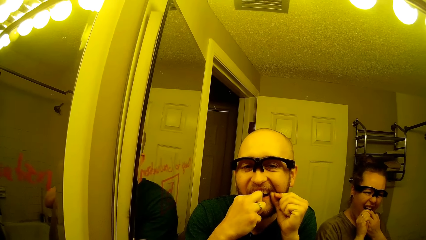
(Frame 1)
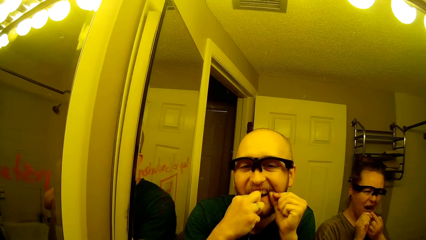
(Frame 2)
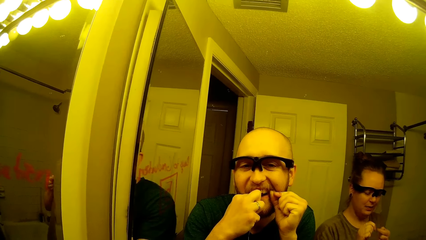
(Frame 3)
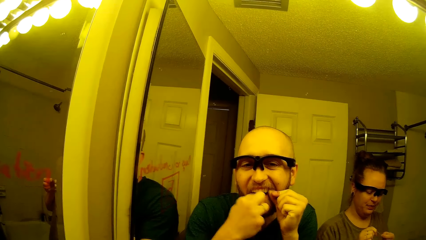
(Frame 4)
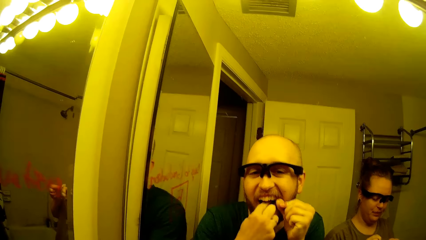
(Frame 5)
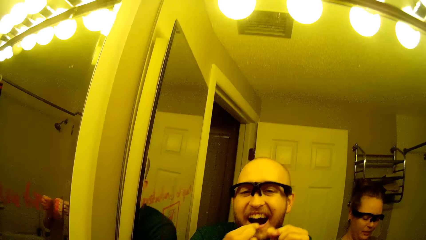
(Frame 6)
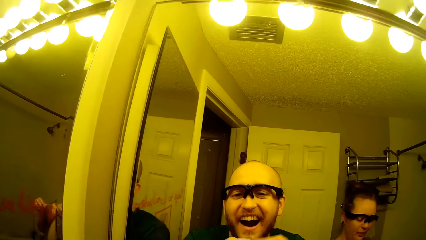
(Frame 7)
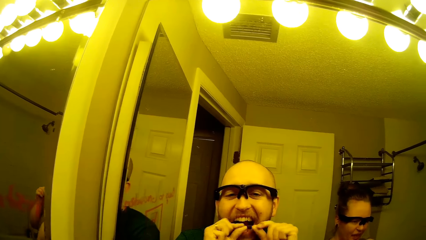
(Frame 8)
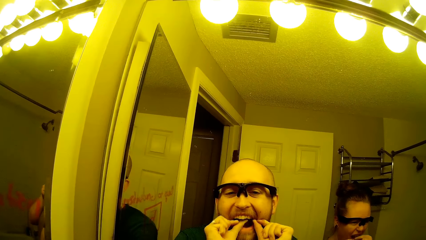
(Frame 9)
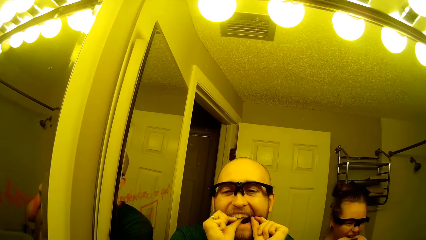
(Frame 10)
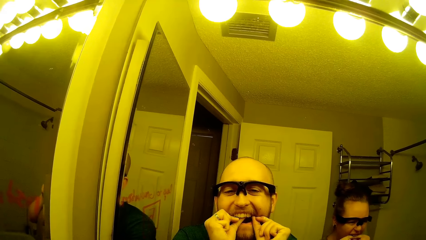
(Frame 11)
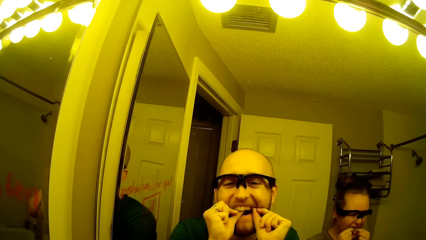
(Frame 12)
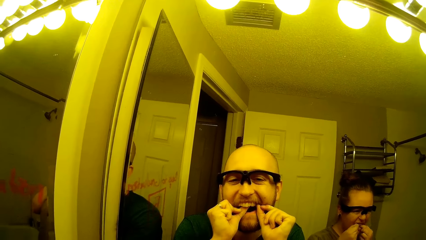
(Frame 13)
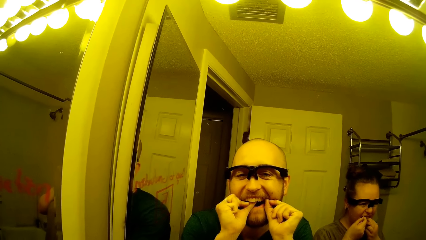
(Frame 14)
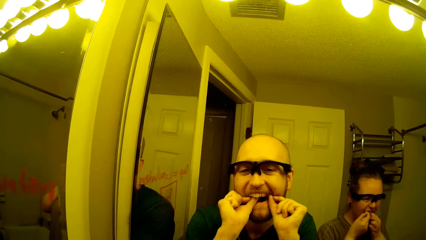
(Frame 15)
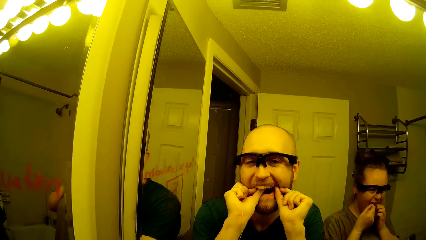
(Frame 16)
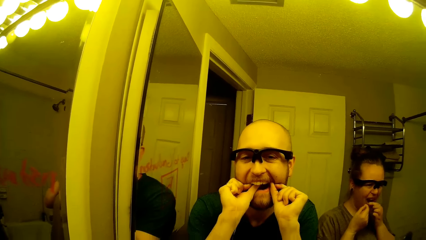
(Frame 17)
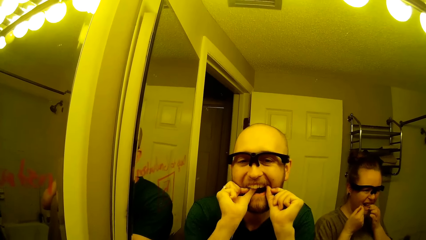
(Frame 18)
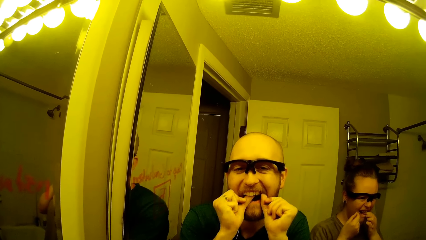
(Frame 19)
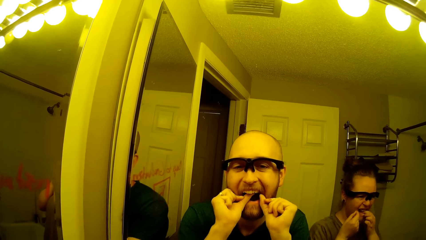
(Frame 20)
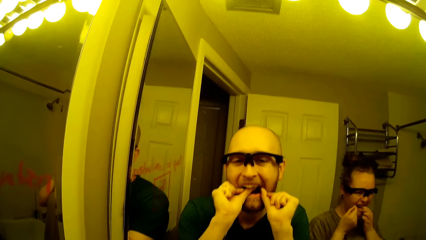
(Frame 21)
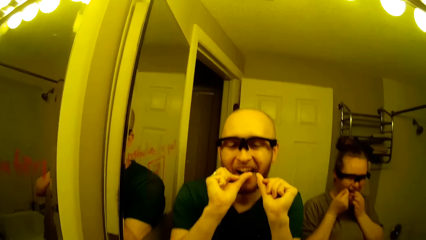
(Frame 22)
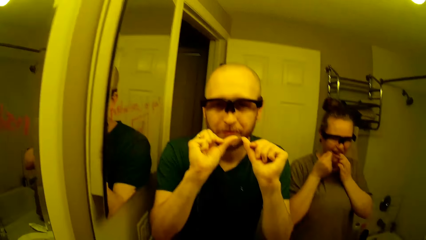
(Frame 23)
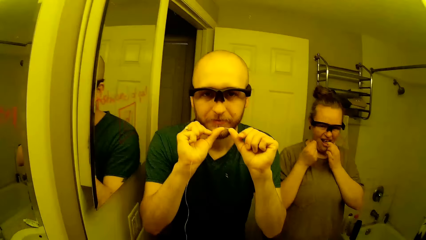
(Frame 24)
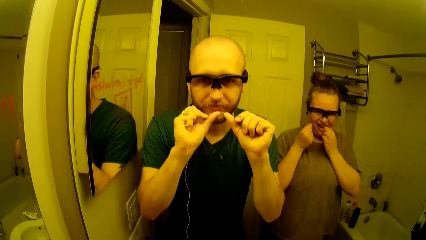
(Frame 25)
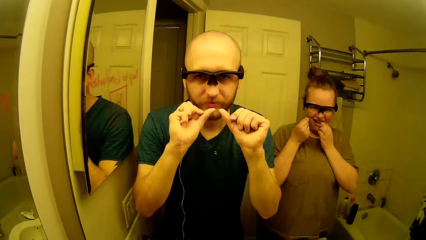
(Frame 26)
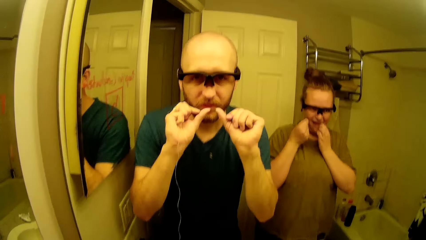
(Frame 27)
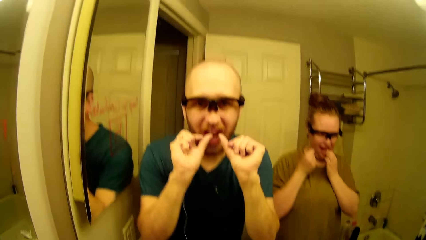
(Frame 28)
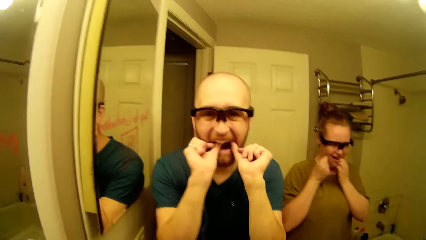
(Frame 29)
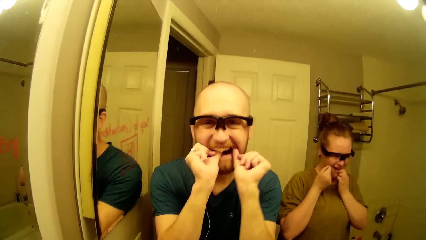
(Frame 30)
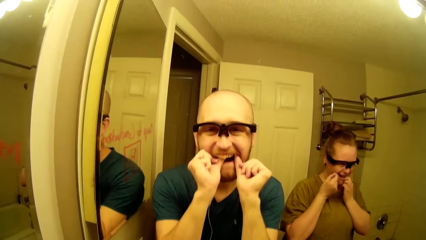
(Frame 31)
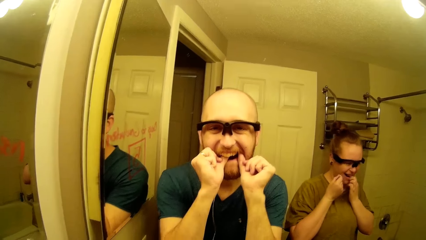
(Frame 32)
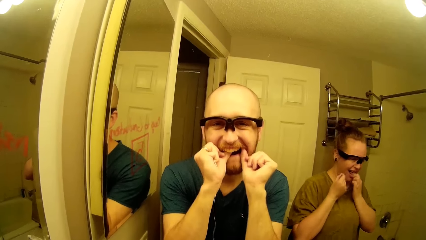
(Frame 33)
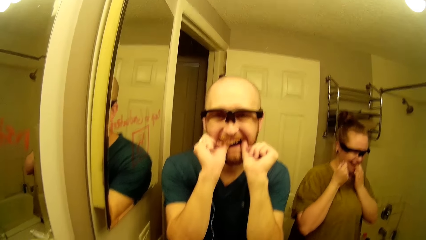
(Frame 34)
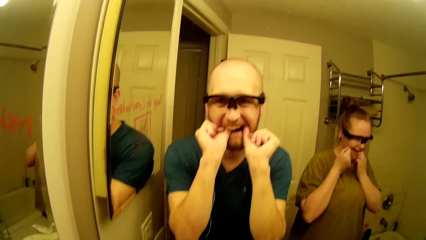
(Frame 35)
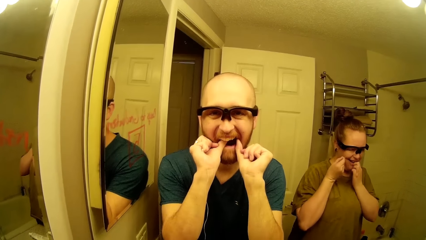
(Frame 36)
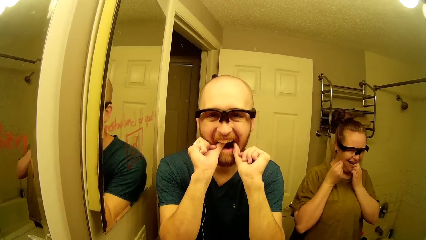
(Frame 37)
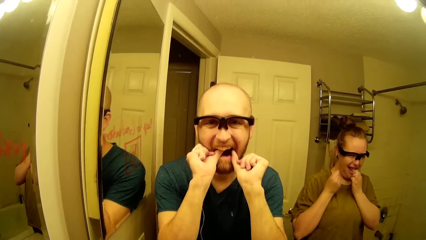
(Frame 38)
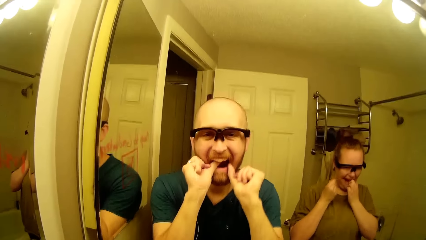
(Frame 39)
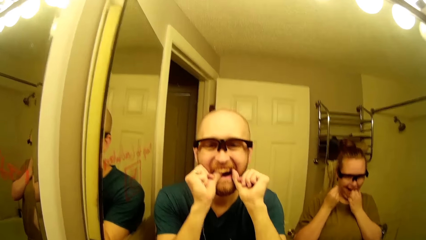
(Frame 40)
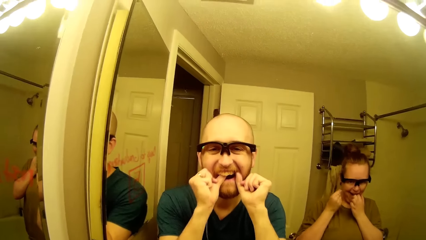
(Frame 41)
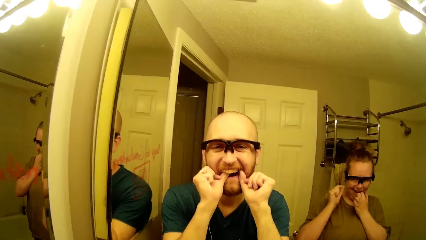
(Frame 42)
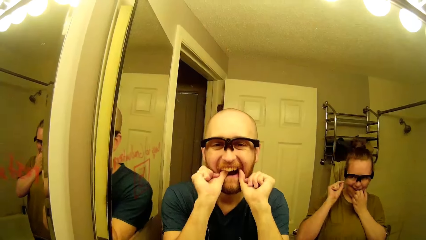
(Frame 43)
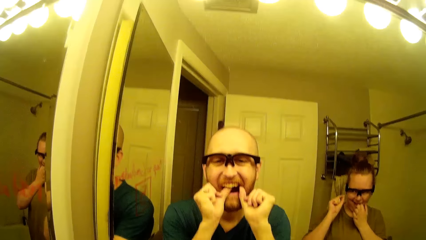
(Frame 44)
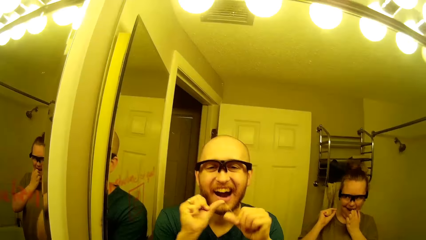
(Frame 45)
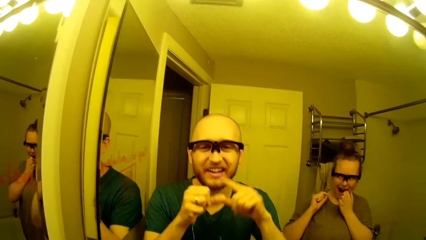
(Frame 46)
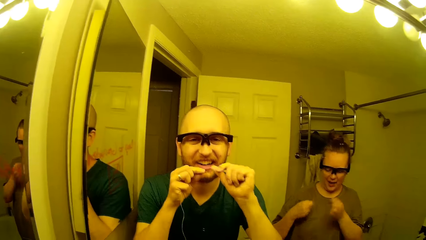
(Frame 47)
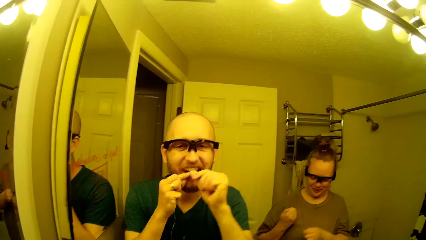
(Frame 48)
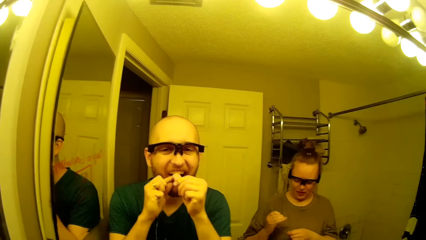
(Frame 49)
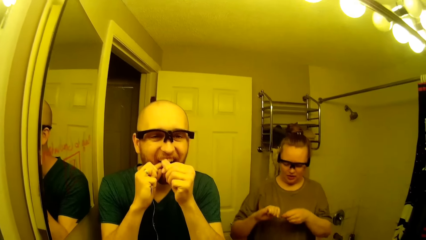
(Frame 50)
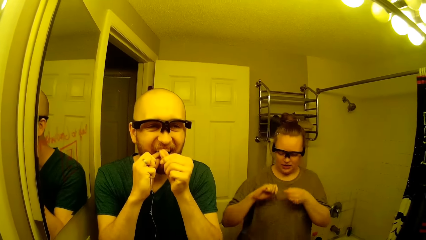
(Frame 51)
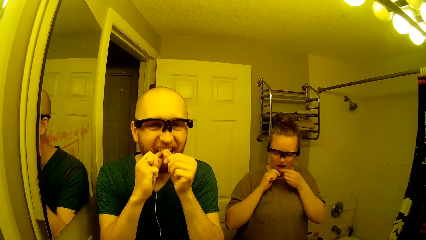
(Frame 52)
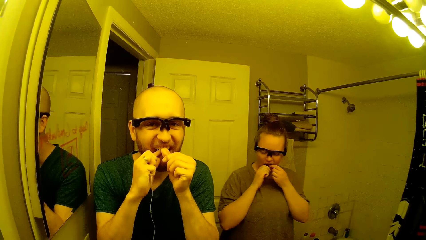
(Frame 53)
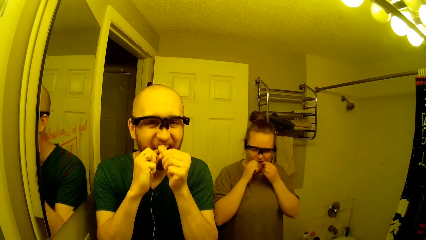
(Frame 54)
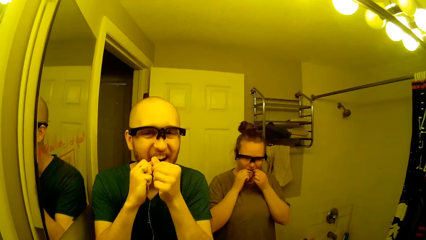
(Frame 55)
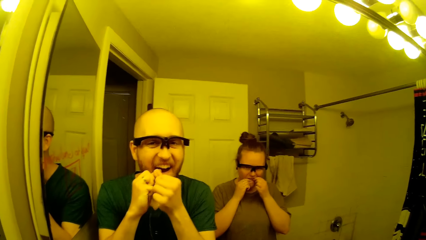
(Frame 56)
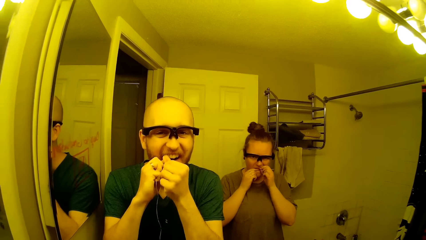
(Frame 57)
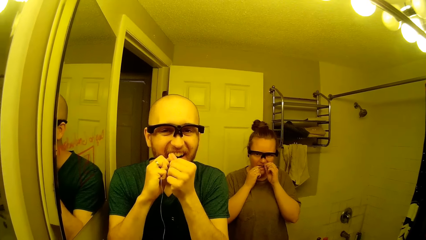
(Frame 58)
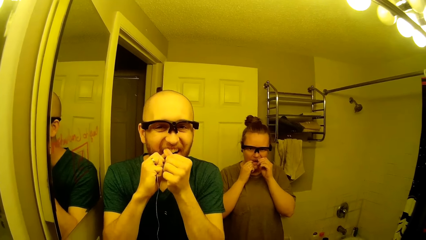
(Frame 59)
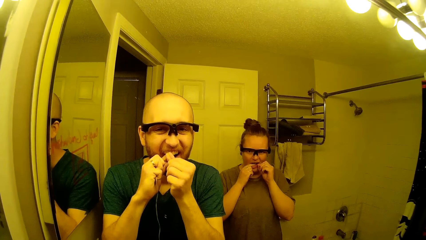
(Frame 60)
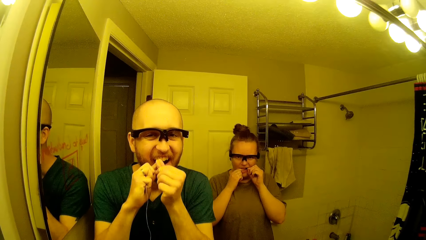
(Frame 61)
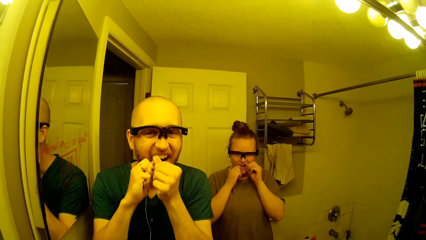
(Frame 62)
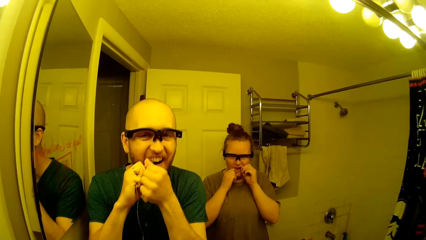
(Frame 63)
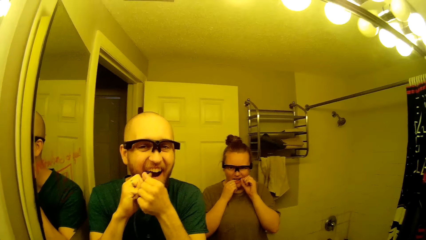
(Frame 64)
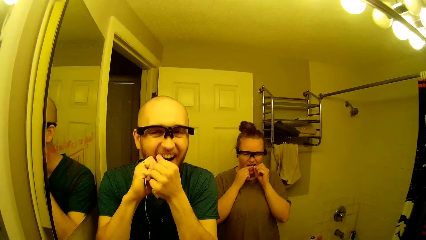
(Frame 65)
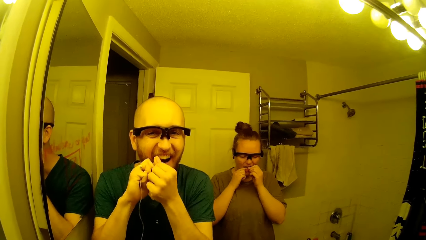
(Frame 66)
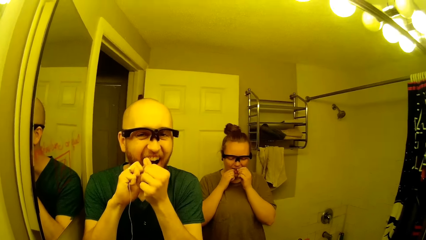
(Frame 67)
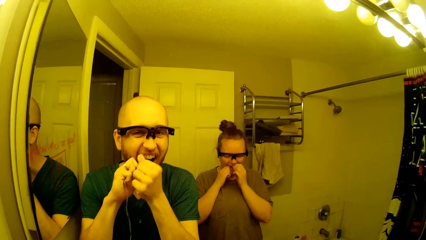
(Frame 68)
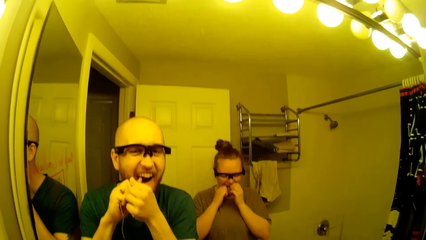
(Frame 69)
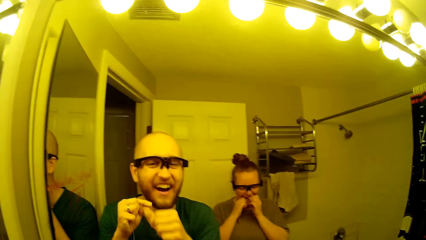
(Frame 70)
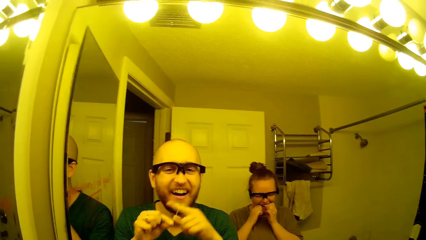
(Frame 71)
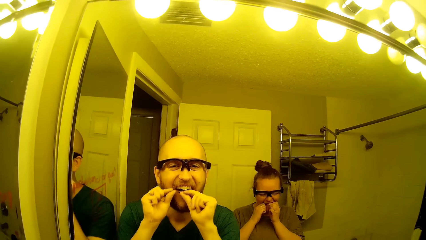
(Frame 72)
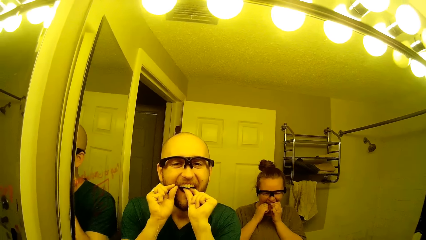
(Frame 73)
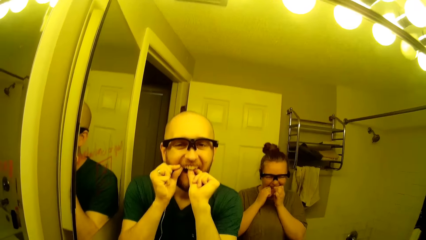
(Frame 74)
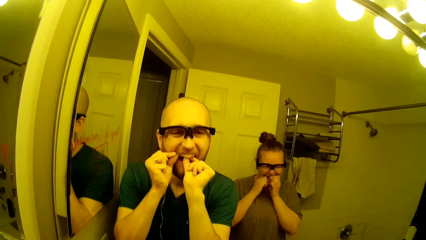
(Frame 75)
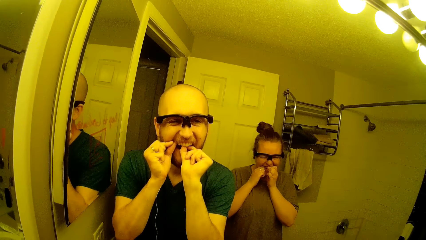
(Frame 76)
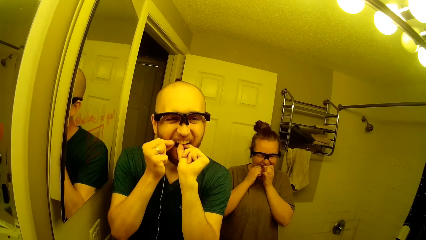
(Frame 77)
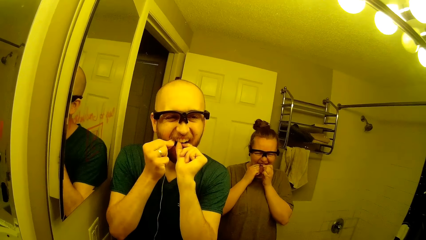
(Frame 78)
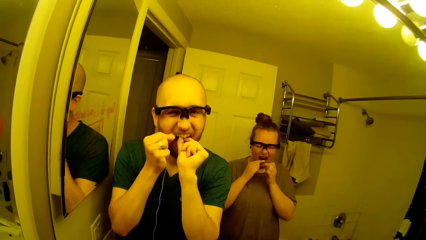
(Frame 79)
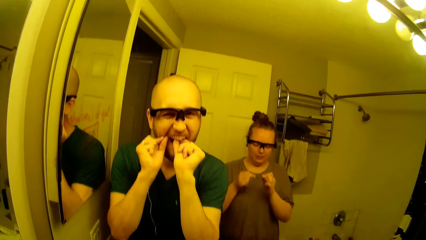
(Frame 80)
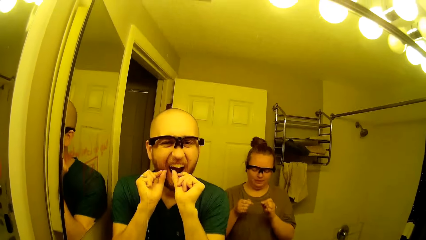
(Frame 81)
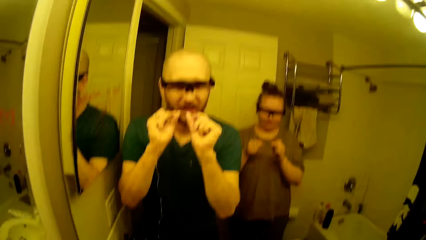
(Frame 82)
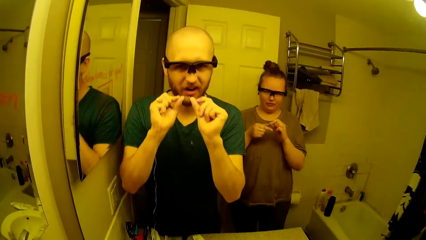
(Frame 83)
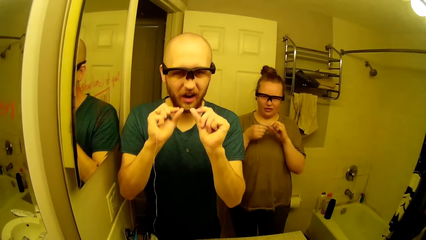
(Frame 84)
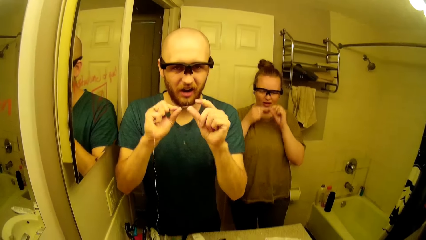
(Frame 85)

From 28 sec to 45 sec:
The woman cleans her teeth with the floss strip in her hands. The camera wearer cleans his teeth with the floss strip in his hands. He twirls the floss strip in his hands. The woman twirls the floss strip in her hands. The camera wearer cleans his teeth with the floss strip in his hands. The woman cleans her teeth with the floss strip in her hands. The camera wearer cleans his teeth with the floss strip in his hands.
